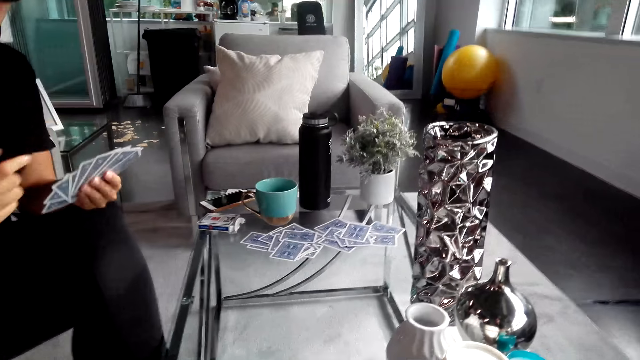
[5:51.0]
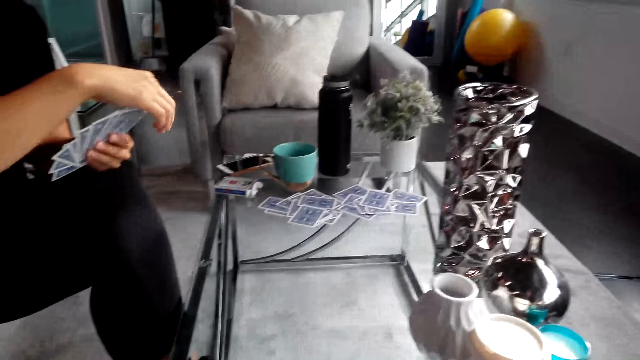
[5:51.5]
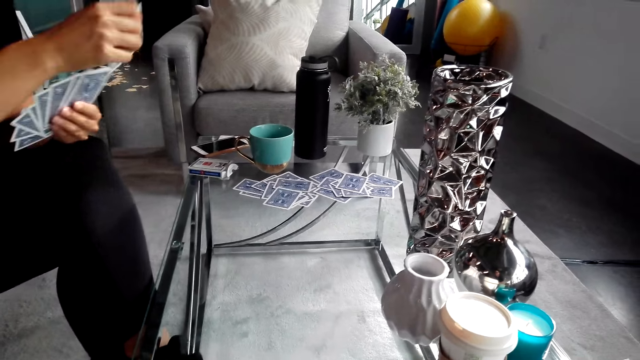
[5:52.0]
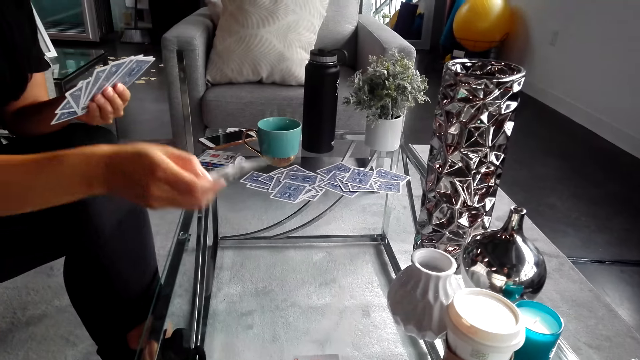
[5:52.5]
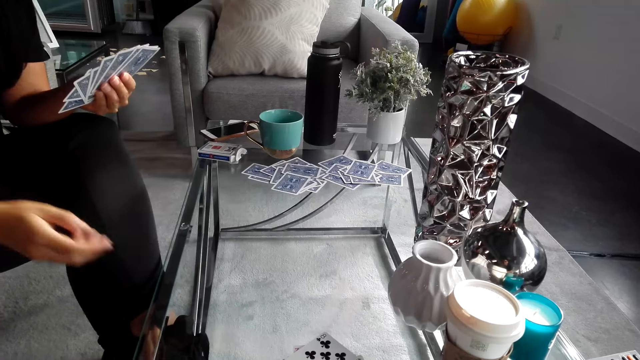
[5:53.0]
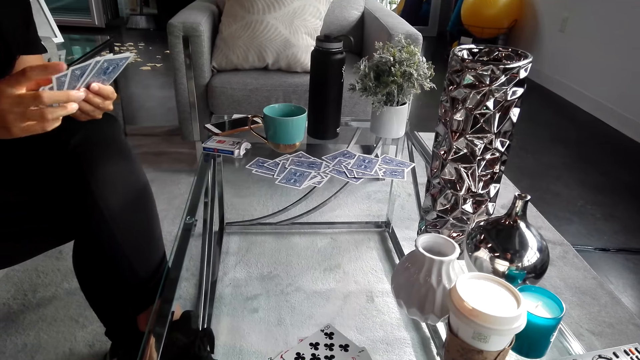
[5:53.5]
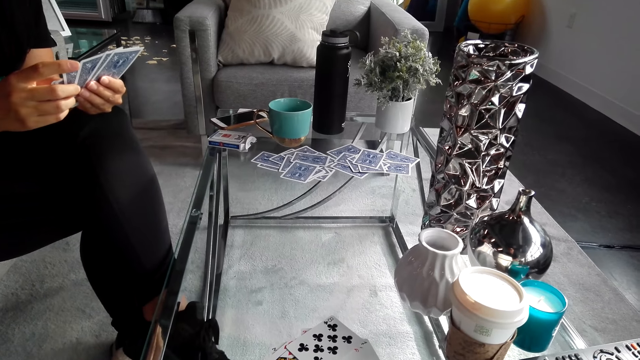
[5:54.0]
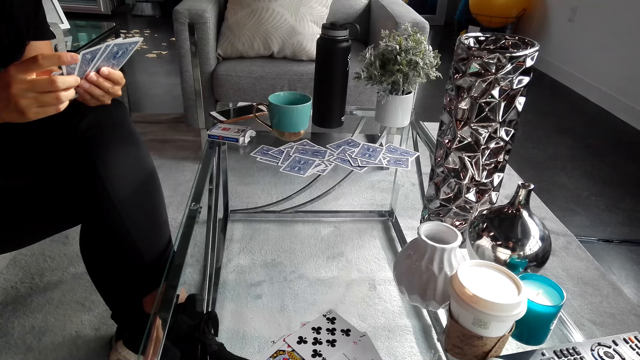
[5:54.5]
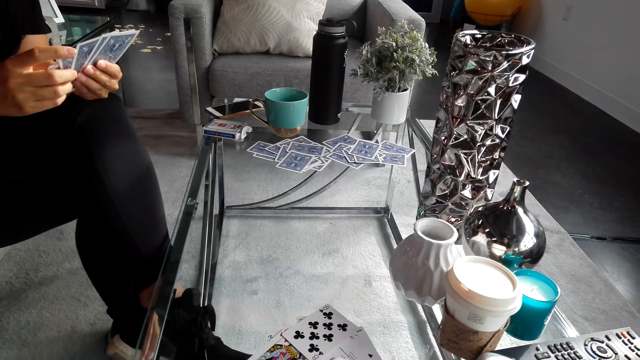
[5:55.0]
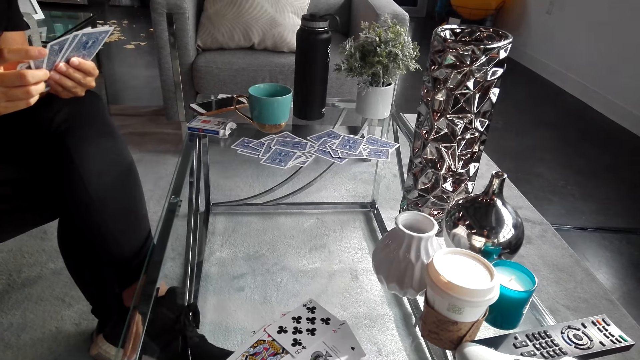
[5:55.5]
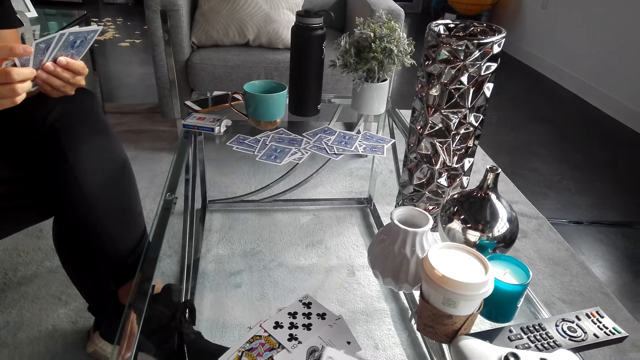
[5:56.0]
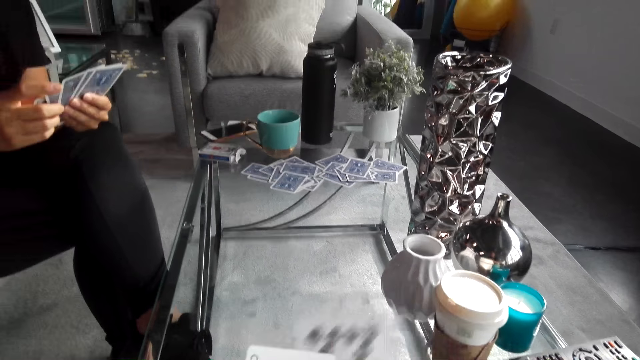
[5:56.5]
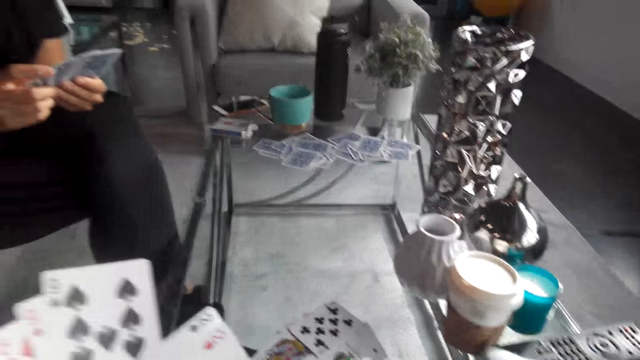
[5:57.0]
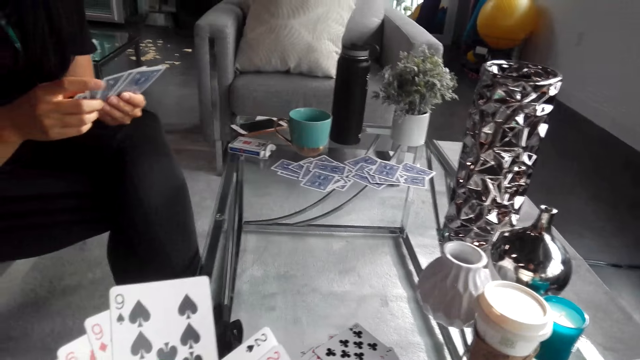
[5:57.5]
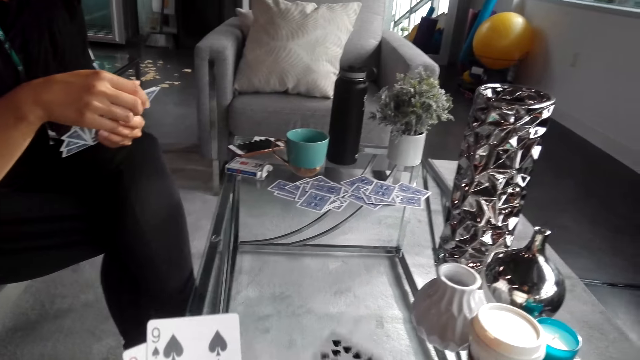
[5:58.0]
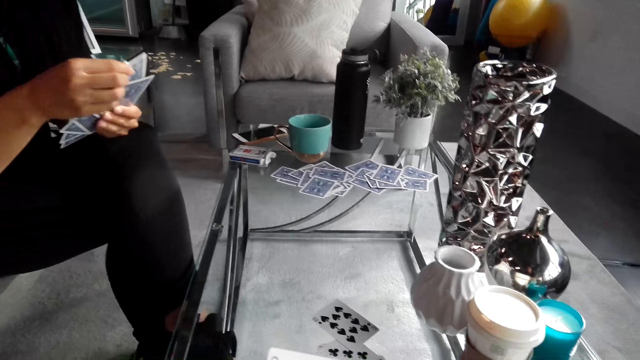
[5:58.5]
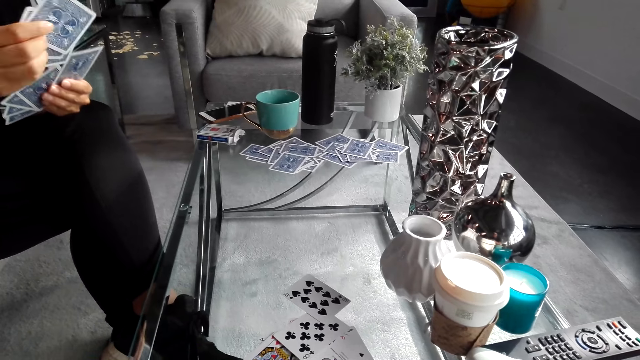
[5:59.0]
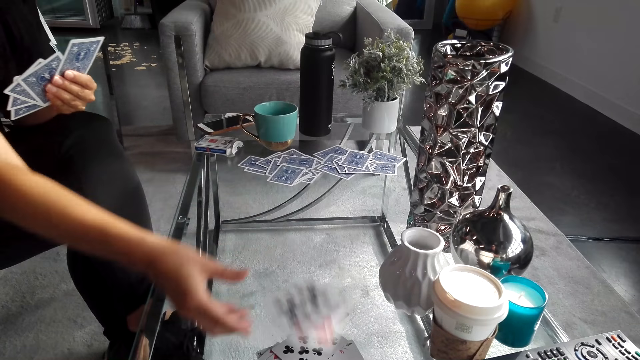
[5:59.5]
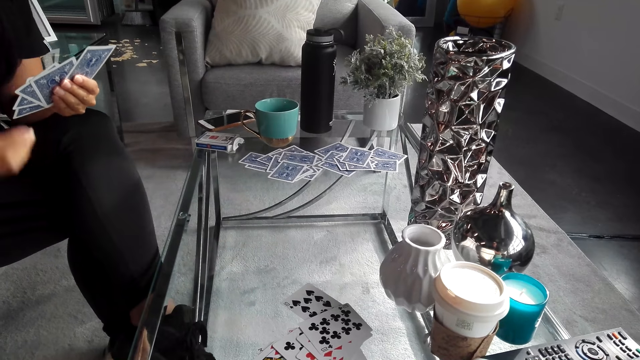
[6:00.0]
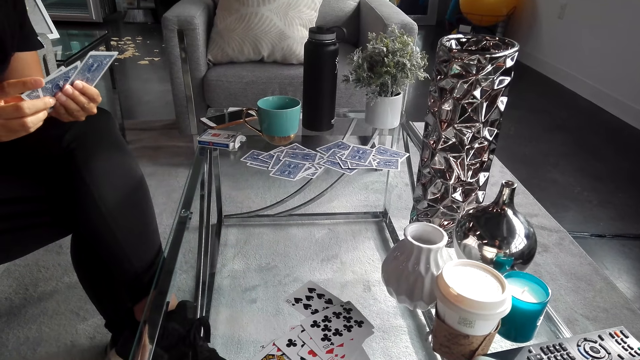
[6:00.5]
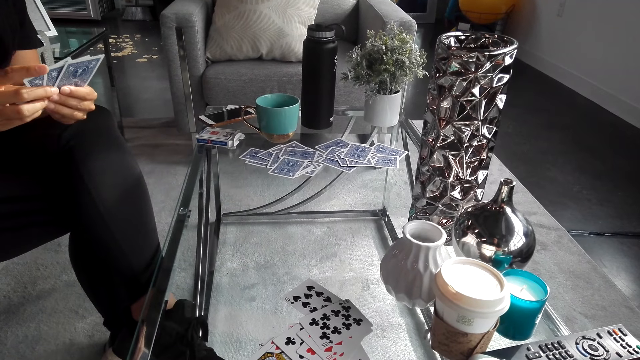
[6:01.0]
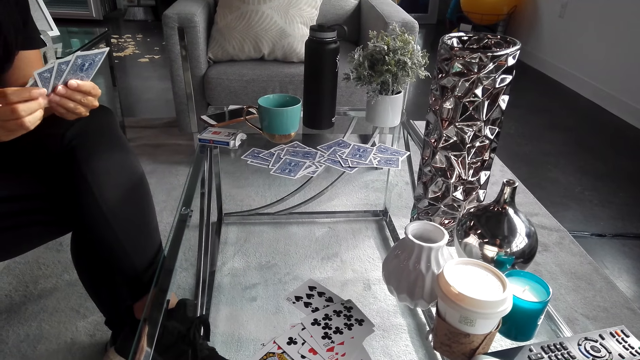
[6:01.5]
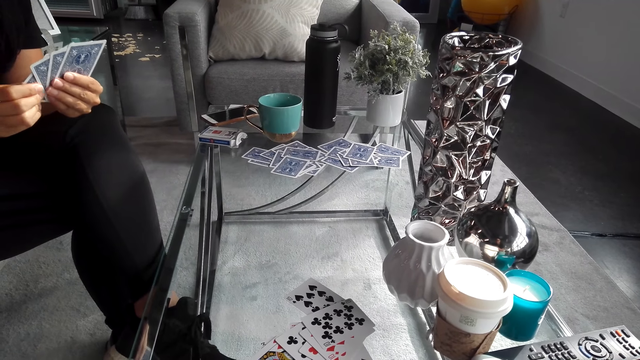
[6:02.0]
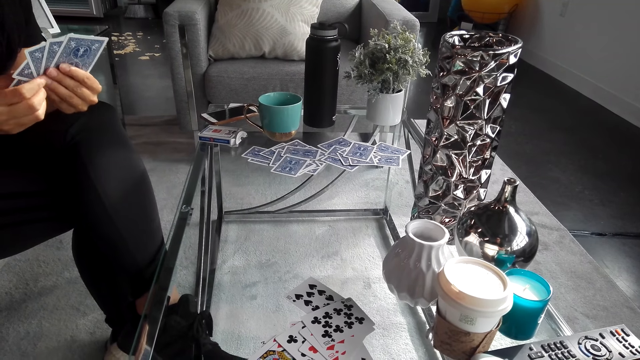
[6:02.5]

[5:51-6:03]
The camera wearer holds playing cards and converses with a woman. The woman puts playing cards on the table. The camera wearer puts the card on the table. The woman holds playing cards. The camera wearer looks at the cards. The woman puts playing cards on the table.

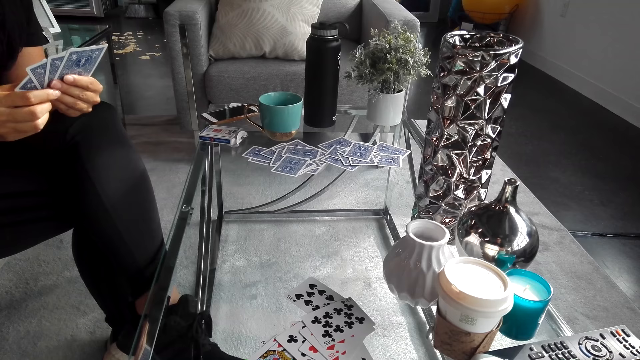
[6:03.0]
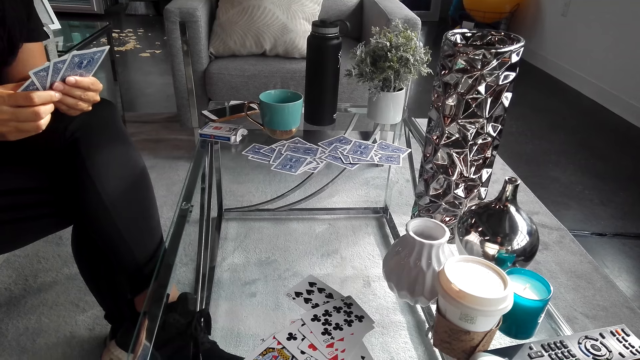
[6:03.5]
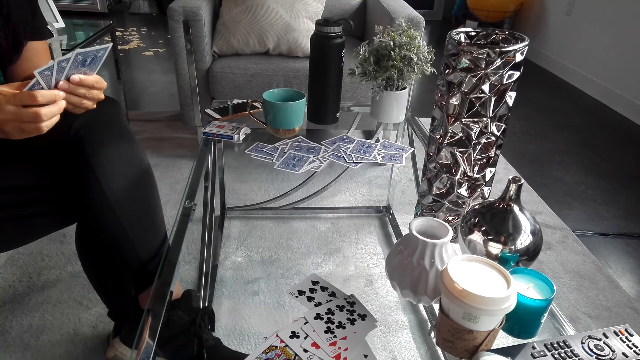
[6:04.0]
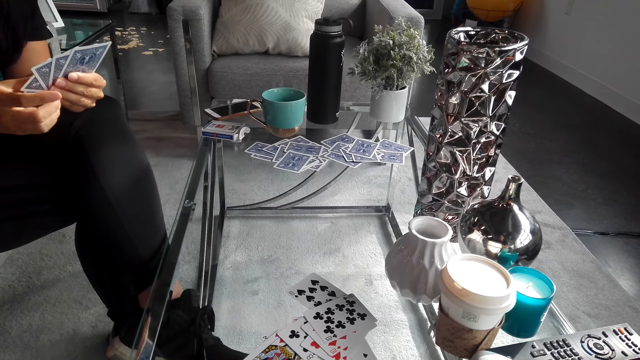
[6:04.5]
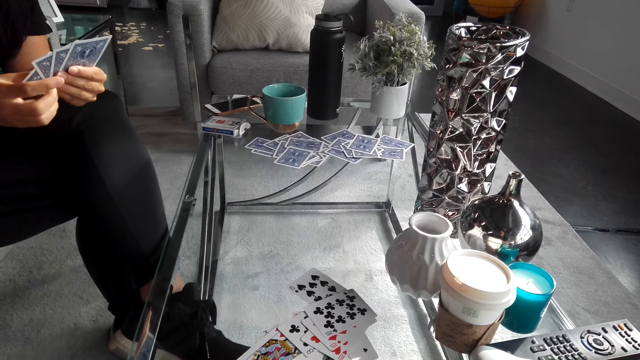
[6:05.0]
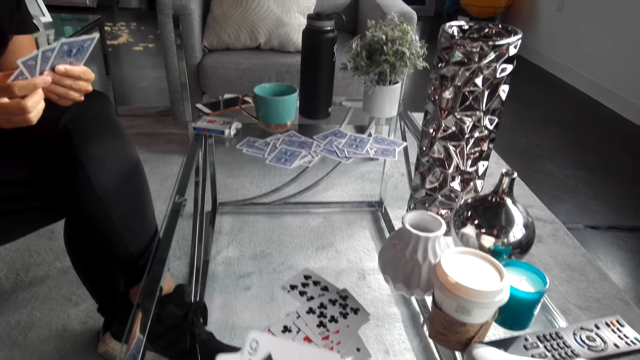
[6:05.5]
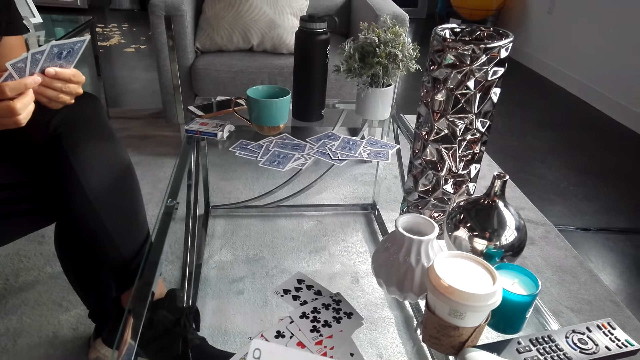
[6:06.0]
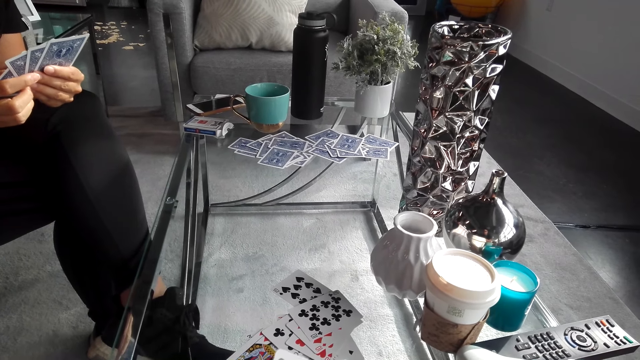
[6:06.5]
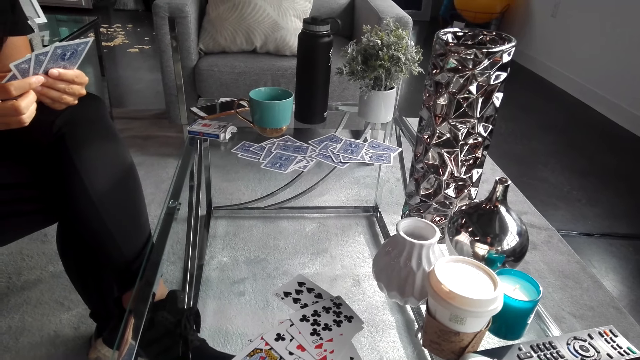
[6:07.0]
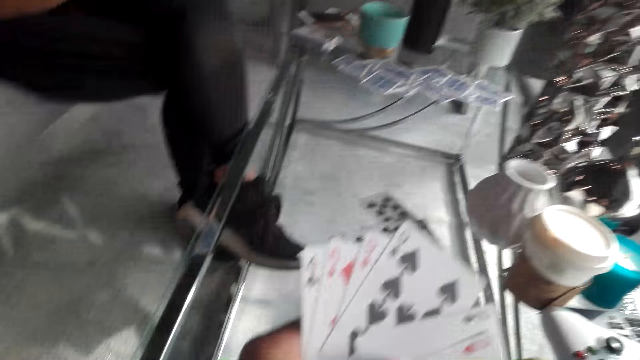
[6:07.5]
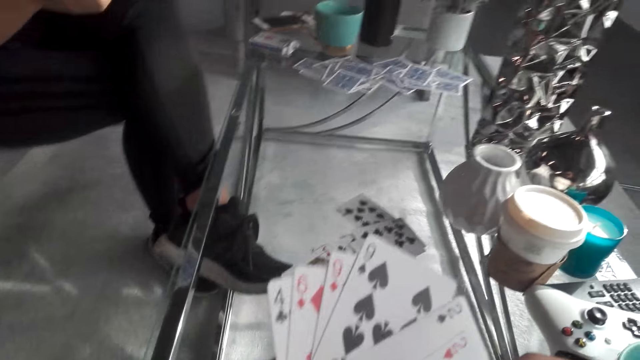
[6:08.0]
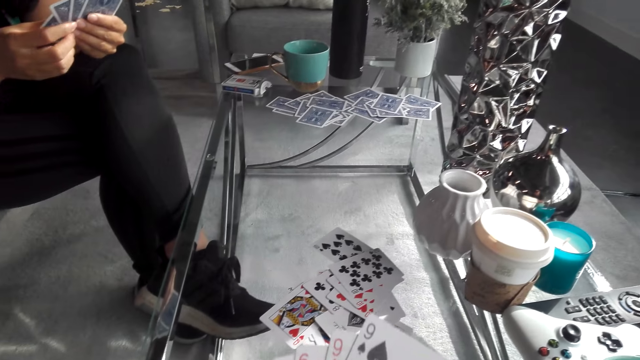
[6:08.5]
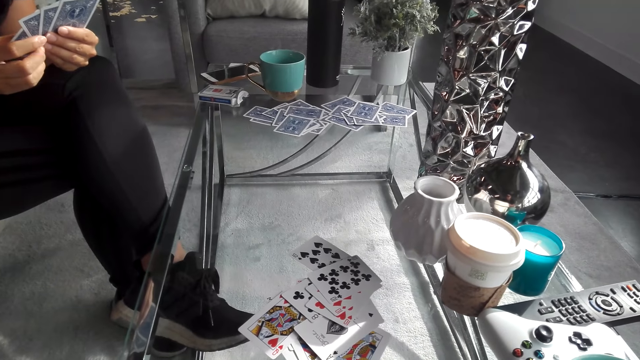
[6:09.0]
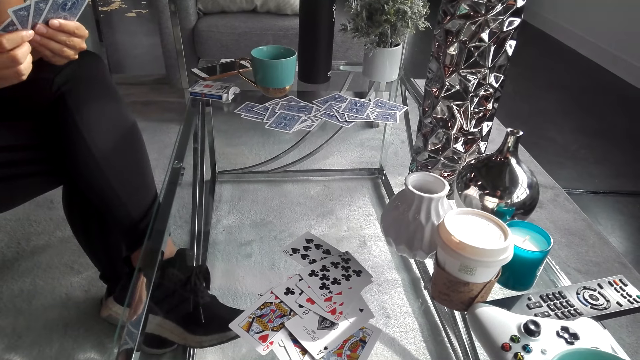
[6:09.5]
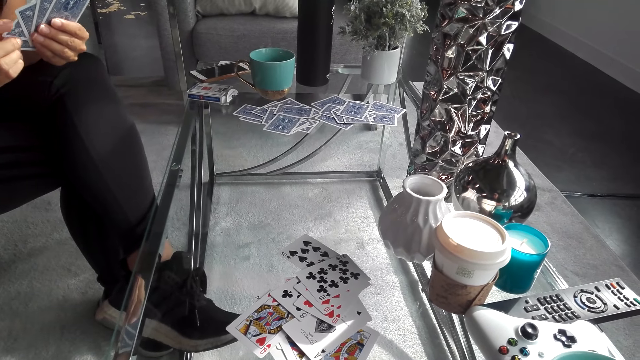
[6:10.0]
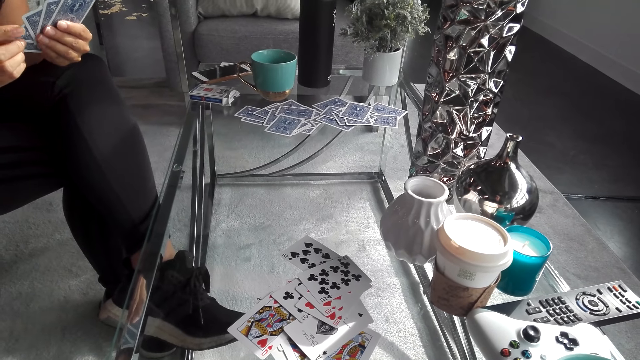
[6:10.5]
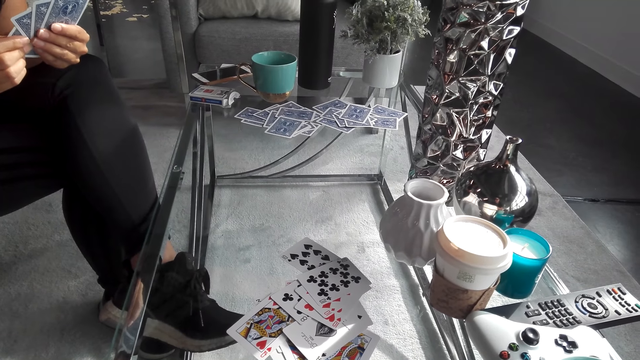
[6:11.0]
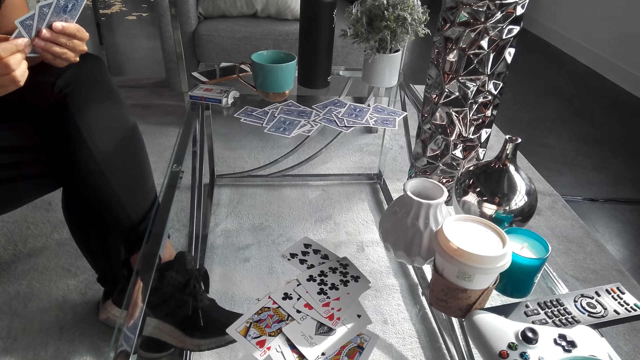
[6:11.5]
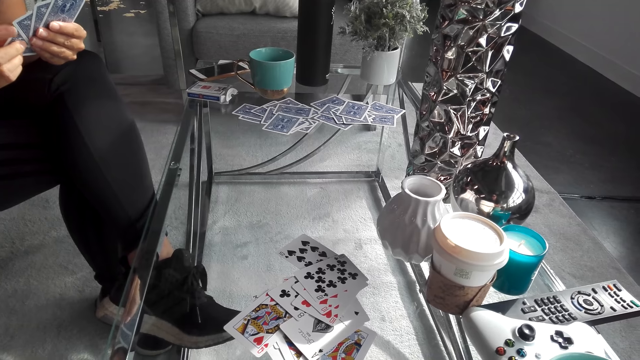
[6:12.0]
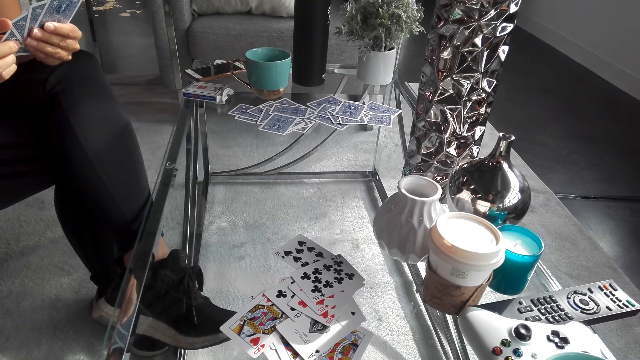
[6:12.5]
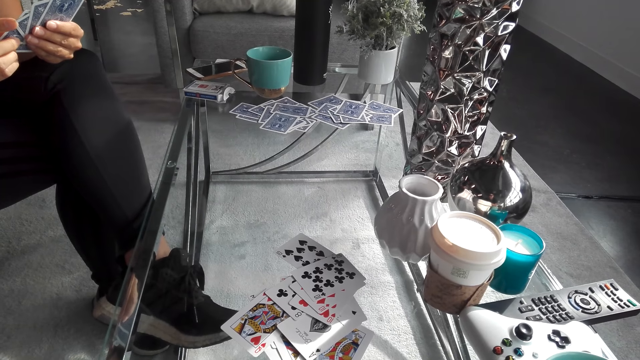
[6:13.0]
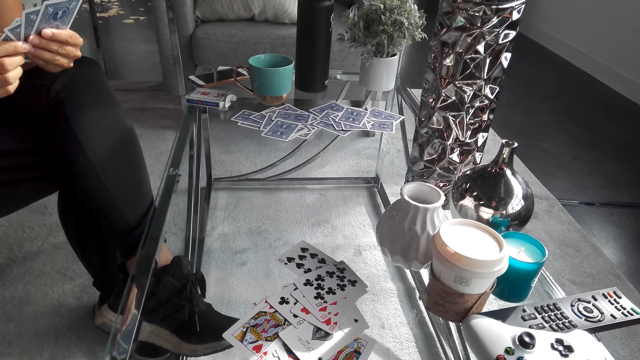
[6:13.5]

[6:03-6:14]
A man holds playing cards. The man converses with the camera wearer. The camera wearer holds playing cards, turns around, and converses with the man.
